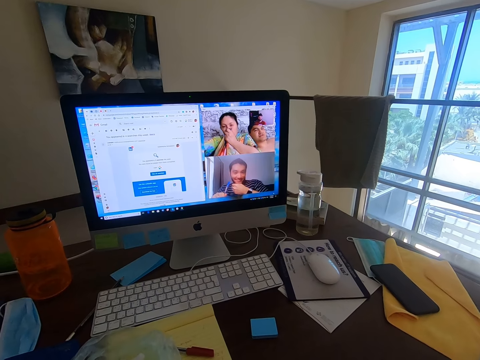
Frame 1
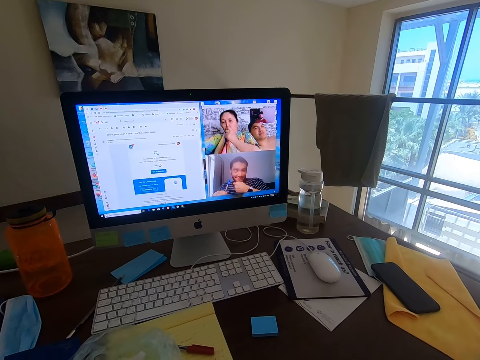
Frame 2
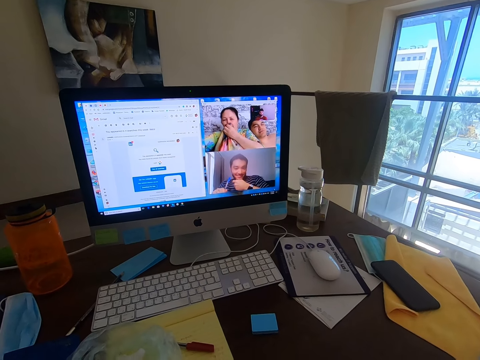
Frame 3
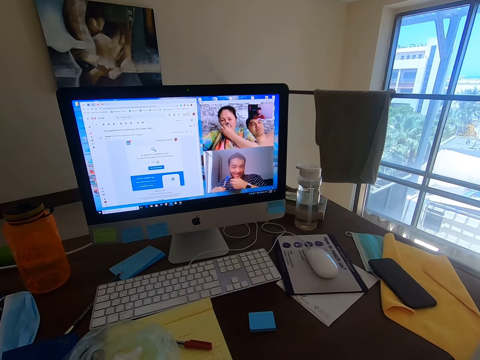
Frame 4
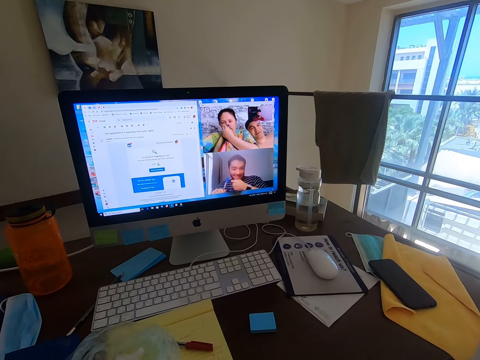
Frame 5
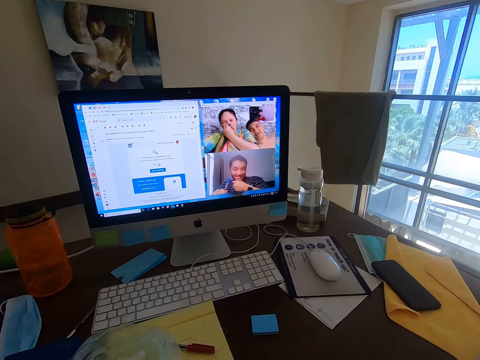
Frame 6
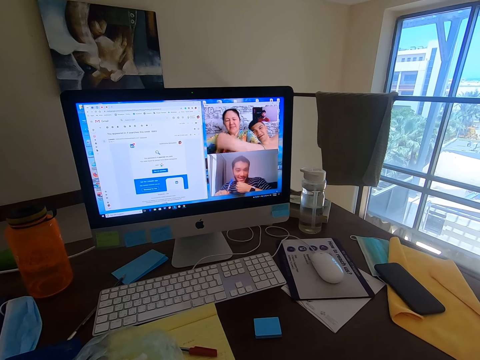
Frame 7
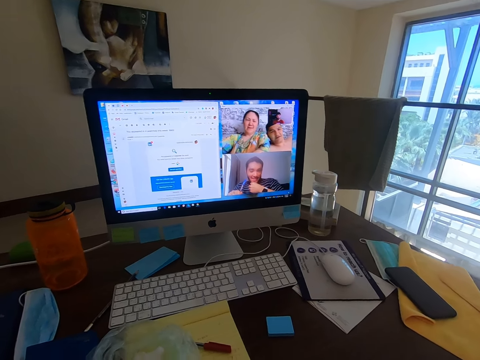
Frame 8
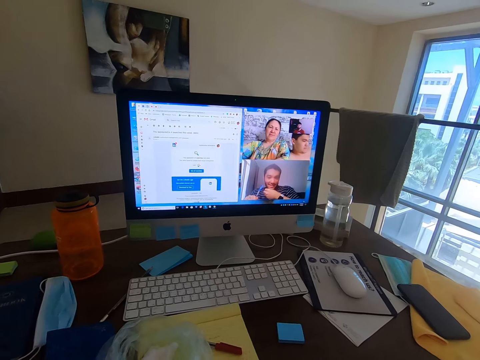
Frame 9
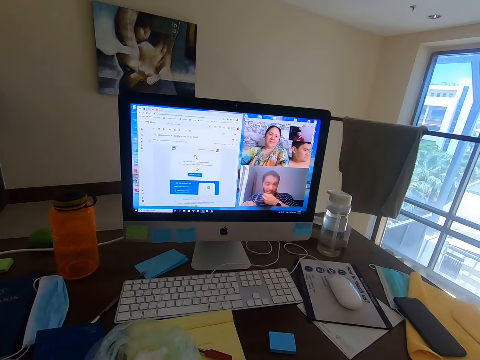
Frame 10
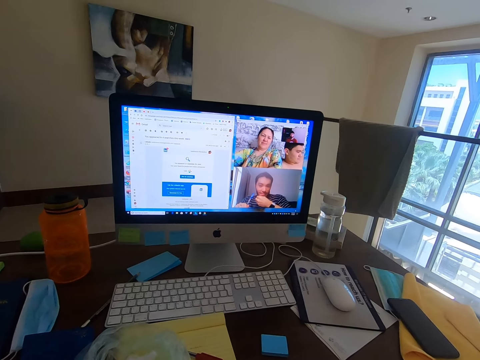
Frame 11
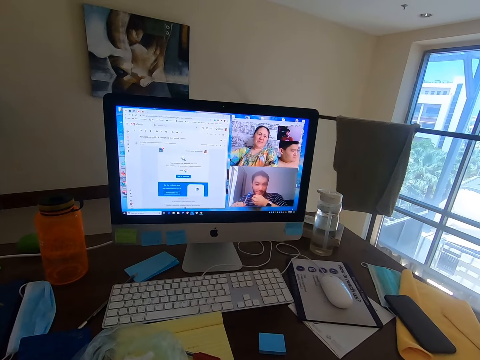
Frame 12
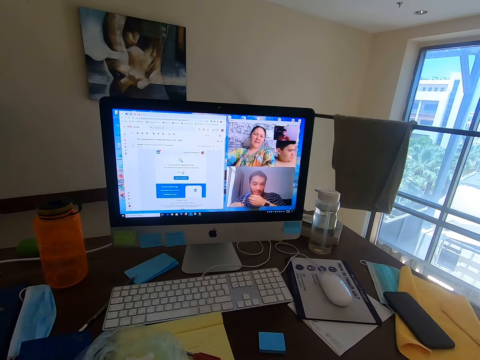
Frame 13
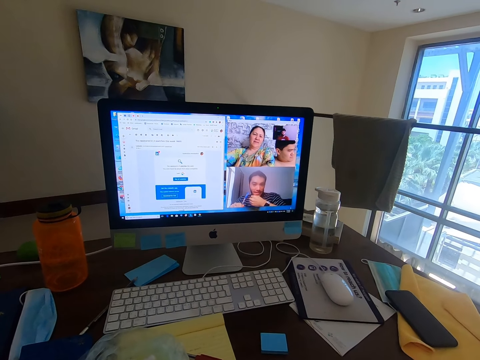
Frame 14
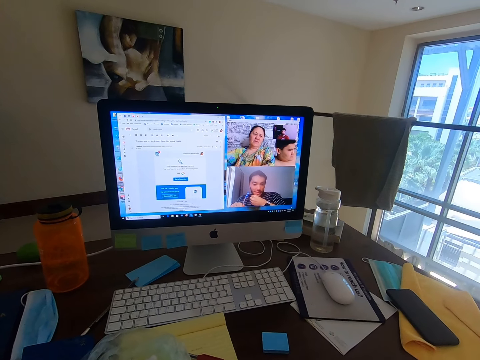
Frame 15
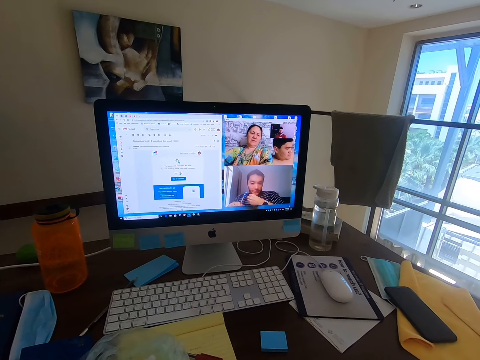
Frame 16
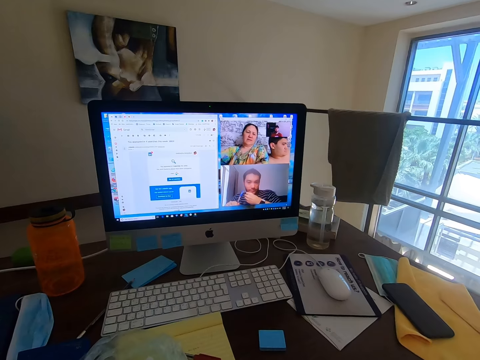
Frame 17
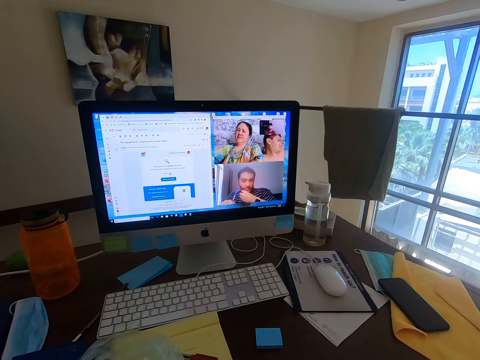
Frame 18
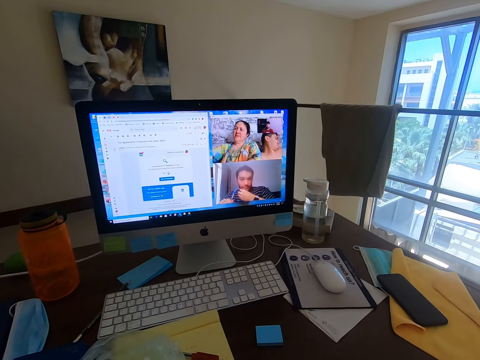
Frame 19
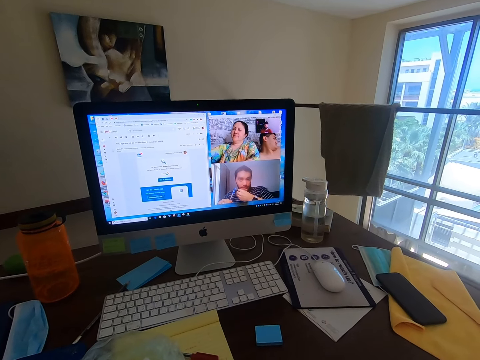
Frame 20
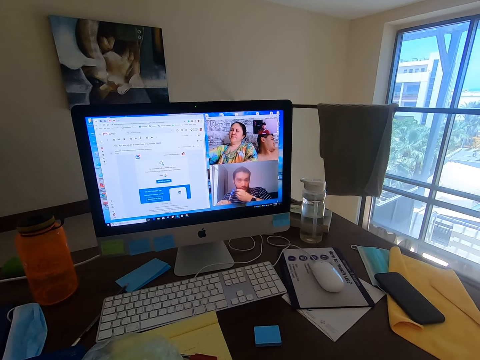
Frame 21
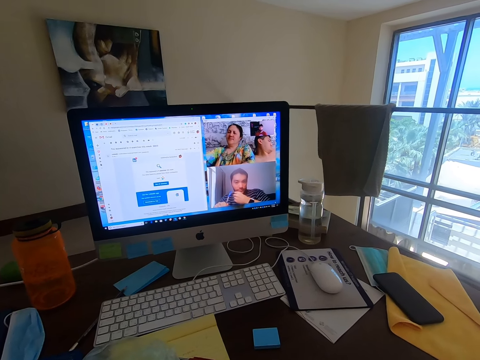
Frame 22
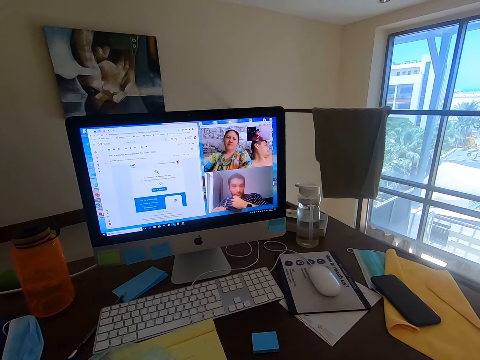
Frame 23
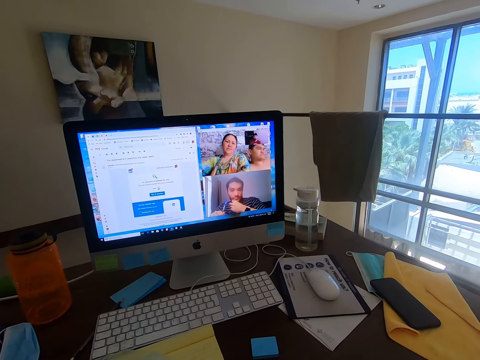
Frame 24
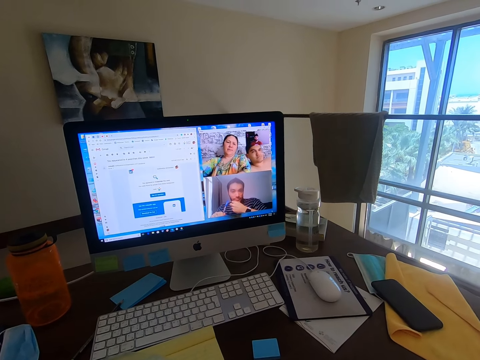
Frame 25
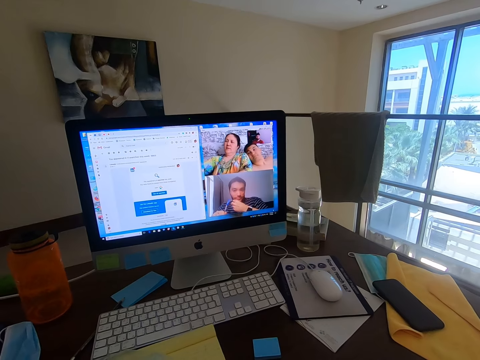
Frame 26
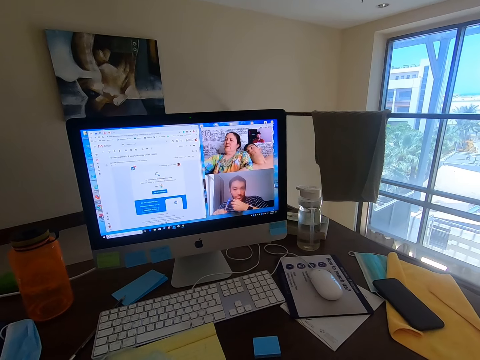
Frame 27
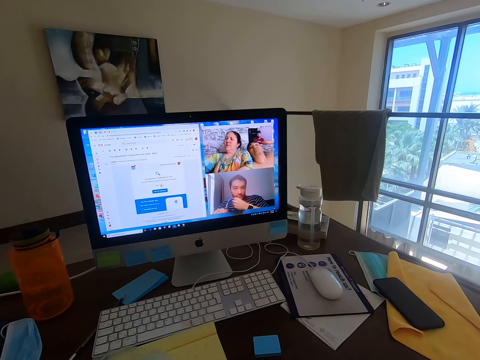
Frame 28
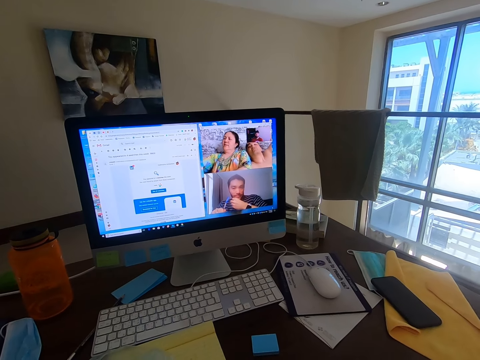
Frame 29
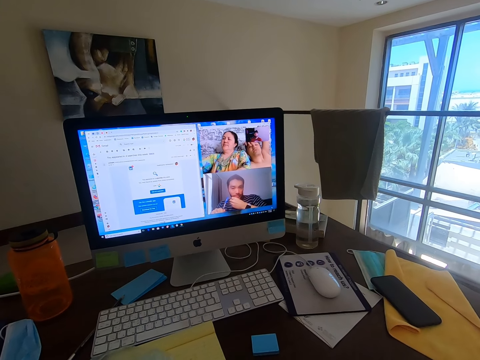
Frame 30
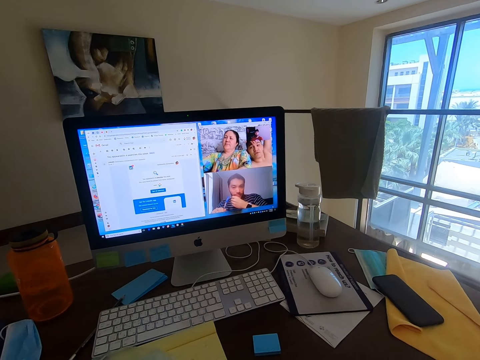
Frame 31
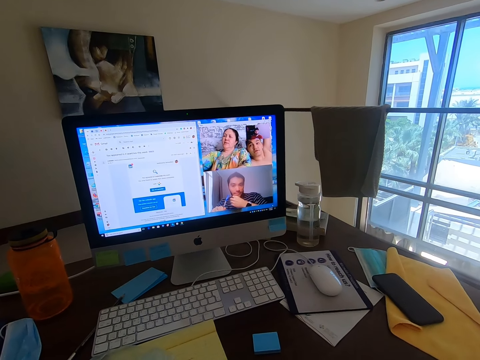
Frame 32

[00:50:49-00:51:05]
The camera wearer conversed with a man, another man and a woman.

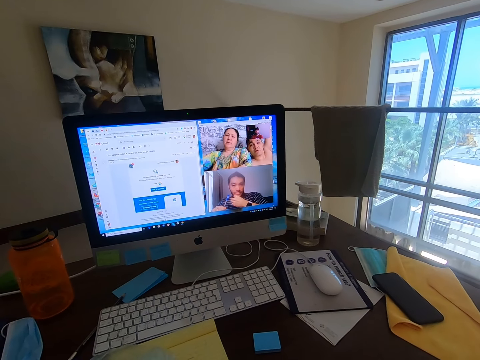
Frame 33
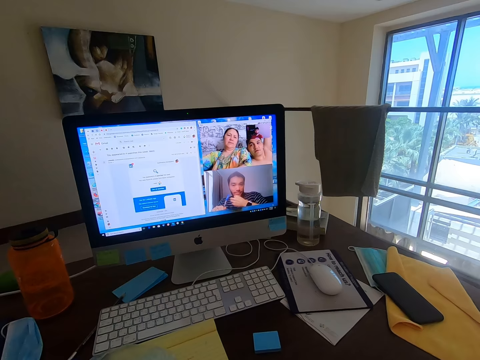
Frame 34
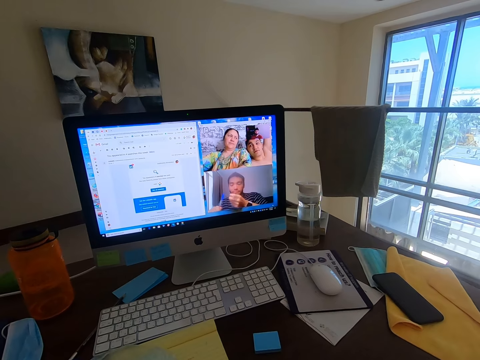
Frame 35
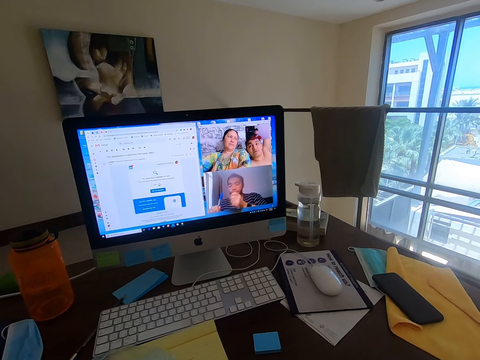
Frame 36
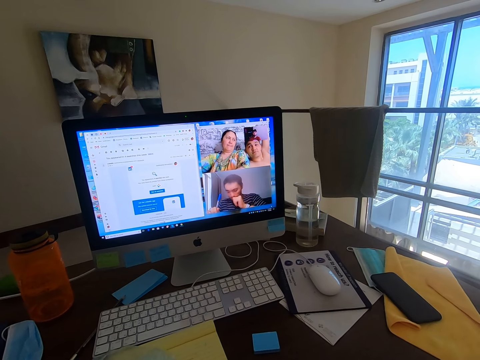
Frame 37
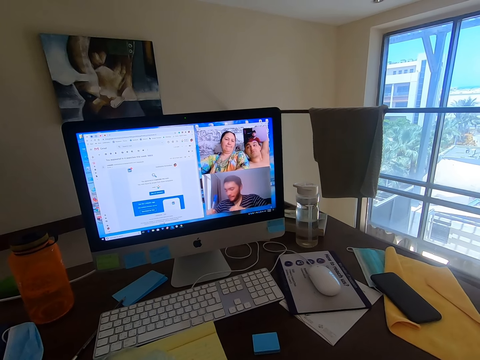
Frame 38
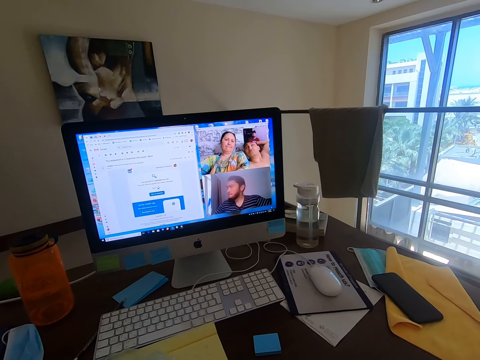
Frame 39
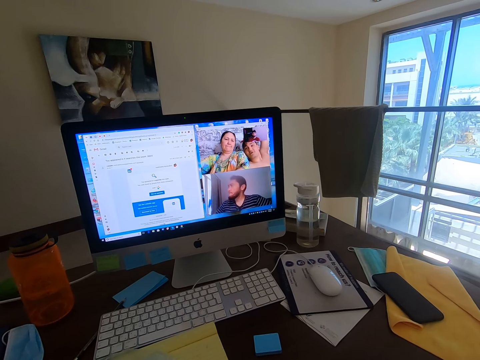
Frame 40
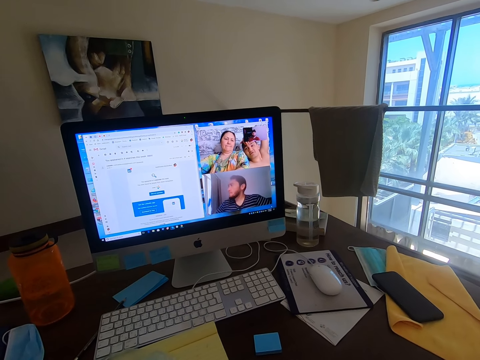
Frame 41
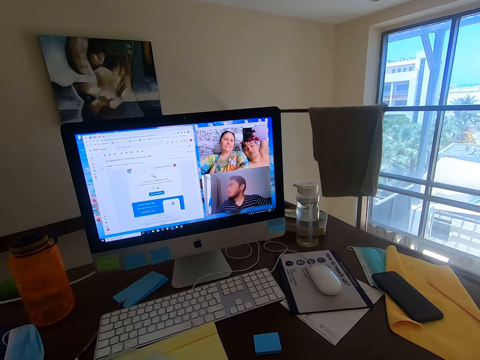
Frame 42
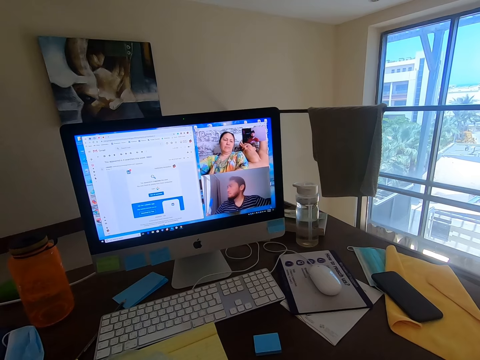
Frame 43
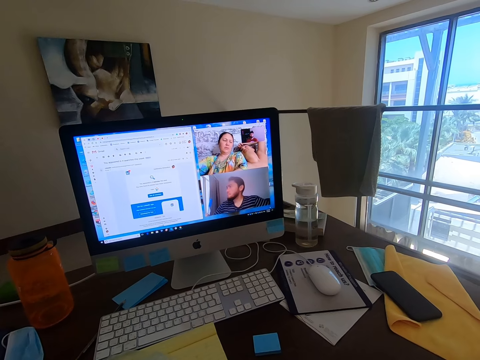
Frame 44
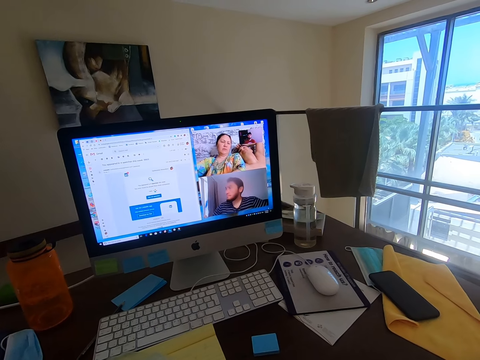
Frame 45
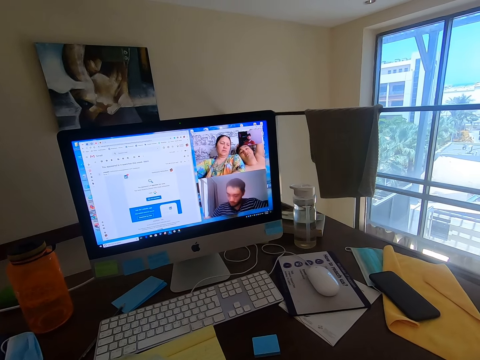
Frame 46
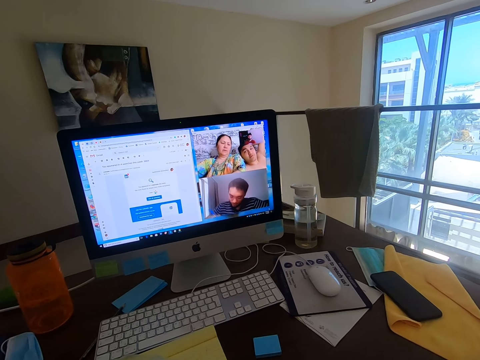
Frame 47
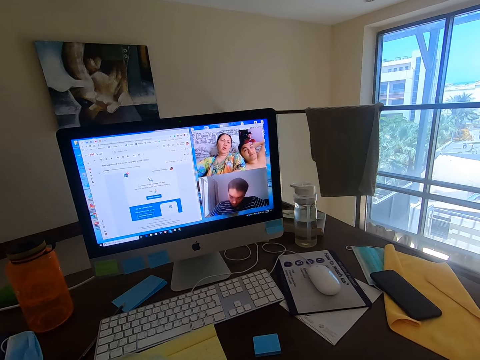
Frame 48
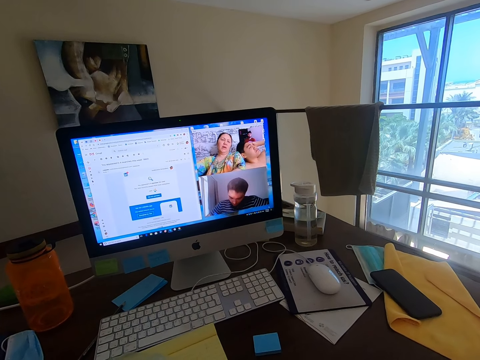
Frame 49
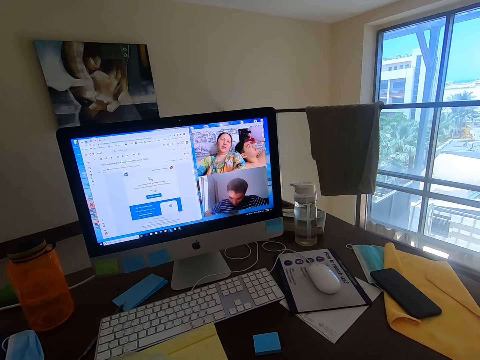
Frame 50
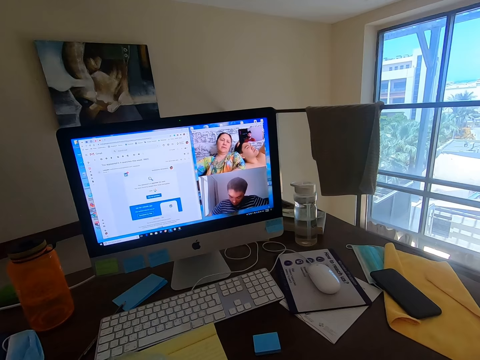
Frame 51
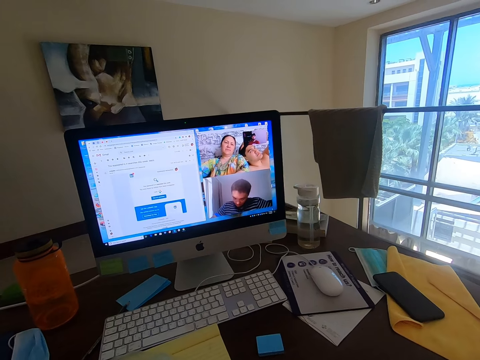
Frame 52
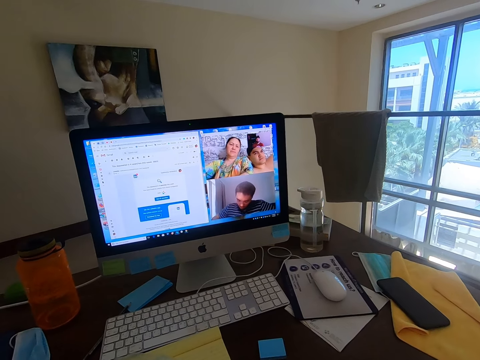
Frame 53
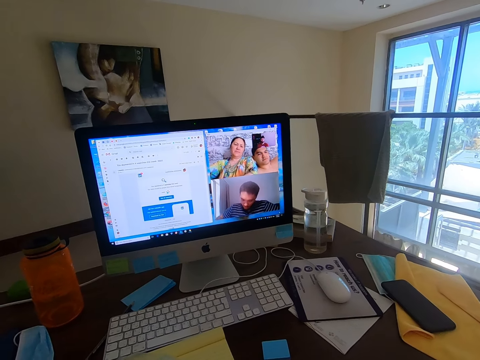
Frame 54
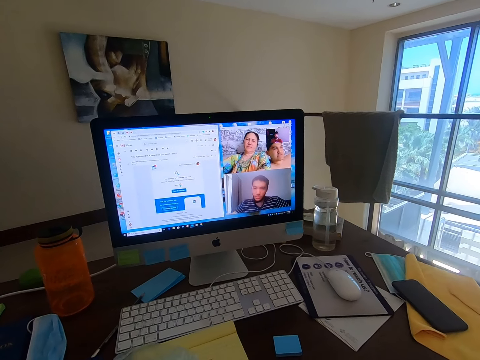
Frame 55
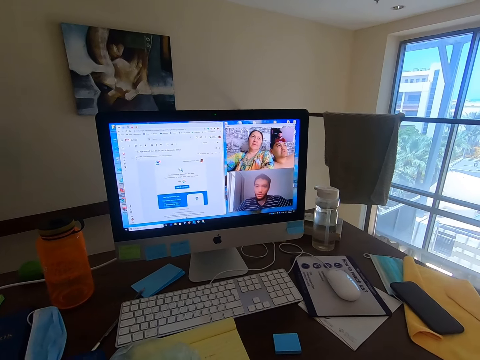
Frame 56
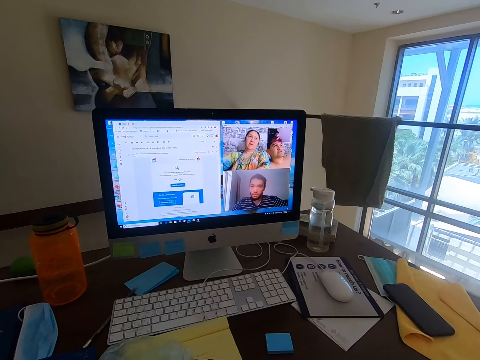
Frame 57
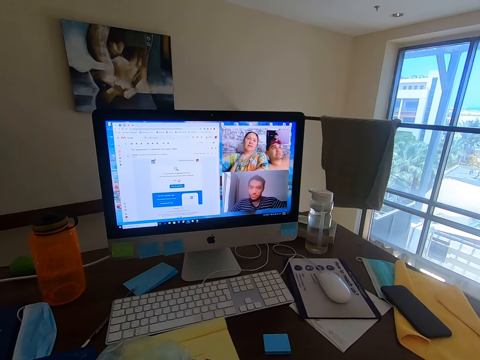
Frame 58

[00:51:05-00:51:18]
A woman converses with the camera wearer. The camera wearer conversed with a man, another man and the woman.
